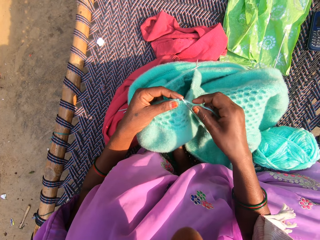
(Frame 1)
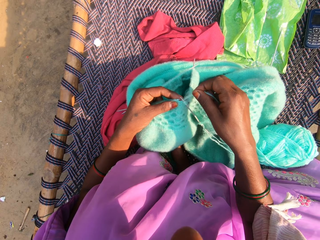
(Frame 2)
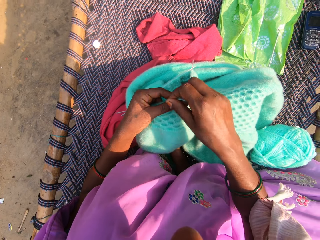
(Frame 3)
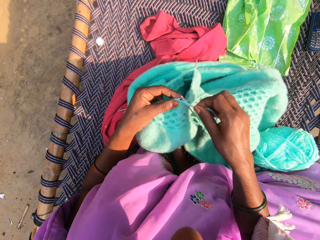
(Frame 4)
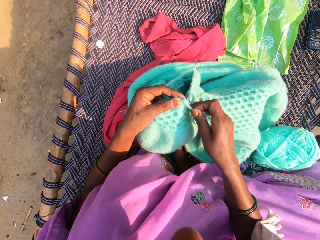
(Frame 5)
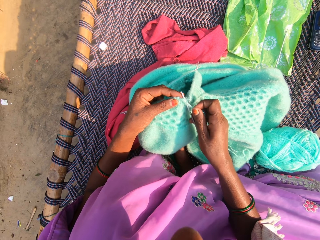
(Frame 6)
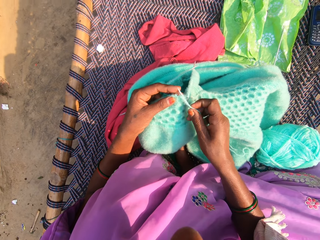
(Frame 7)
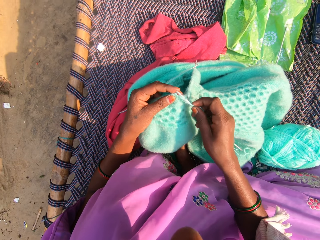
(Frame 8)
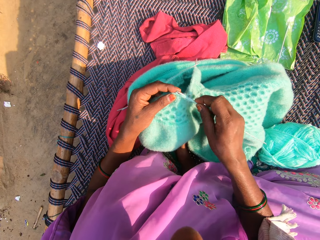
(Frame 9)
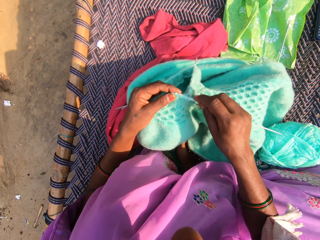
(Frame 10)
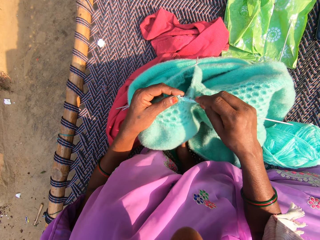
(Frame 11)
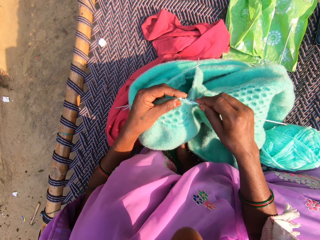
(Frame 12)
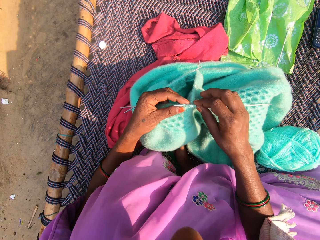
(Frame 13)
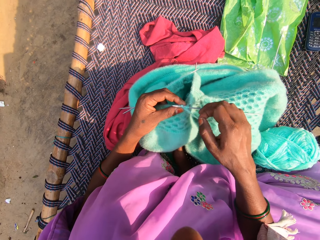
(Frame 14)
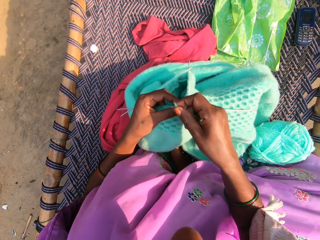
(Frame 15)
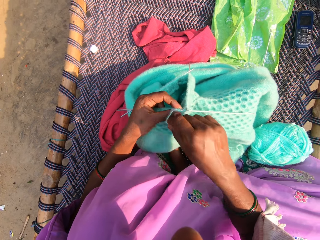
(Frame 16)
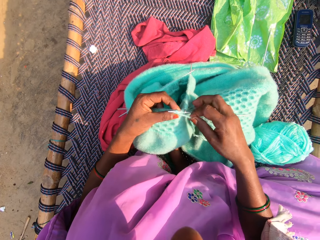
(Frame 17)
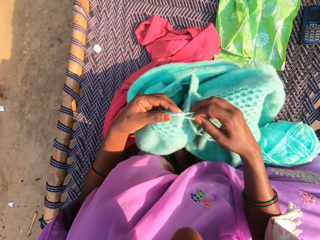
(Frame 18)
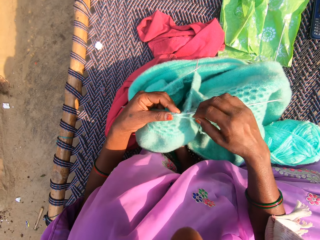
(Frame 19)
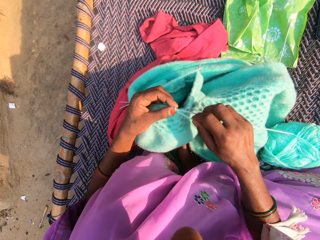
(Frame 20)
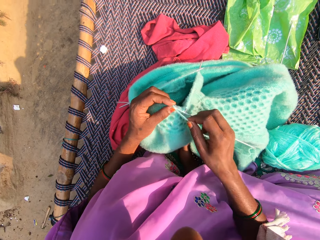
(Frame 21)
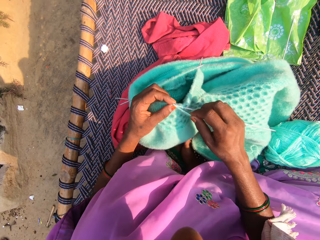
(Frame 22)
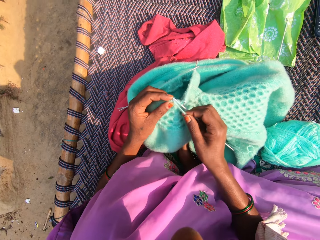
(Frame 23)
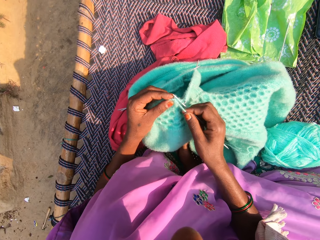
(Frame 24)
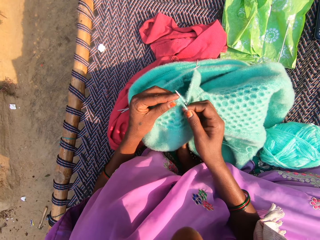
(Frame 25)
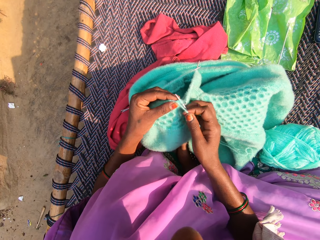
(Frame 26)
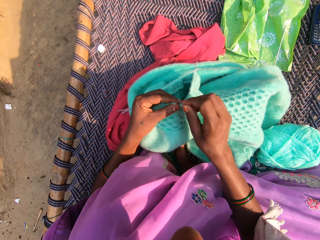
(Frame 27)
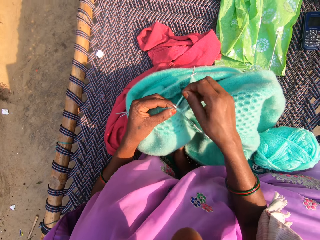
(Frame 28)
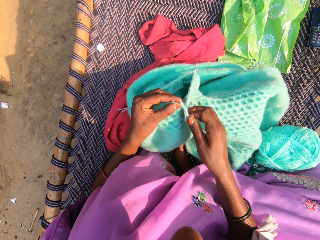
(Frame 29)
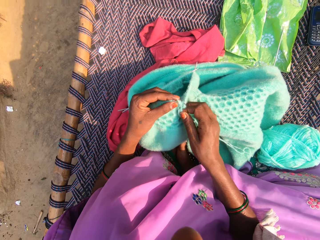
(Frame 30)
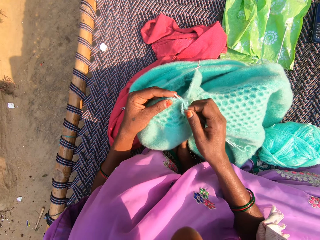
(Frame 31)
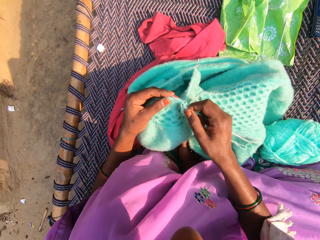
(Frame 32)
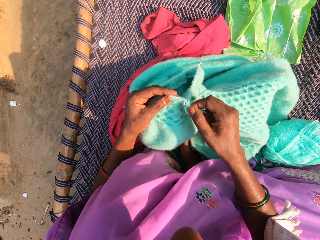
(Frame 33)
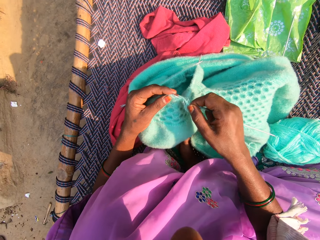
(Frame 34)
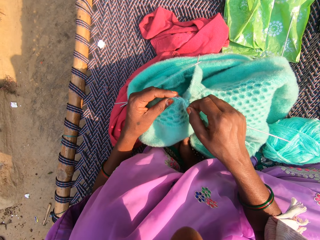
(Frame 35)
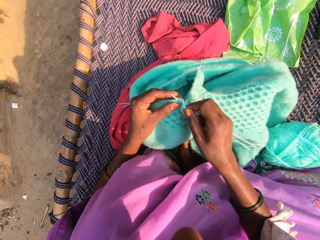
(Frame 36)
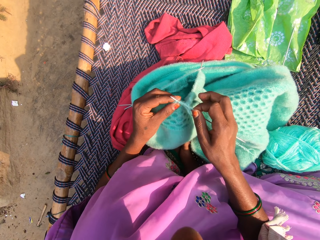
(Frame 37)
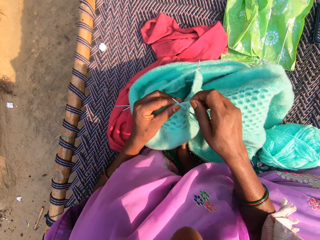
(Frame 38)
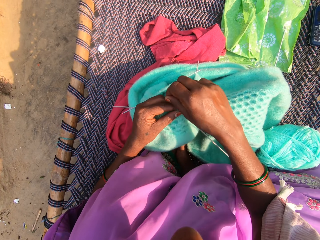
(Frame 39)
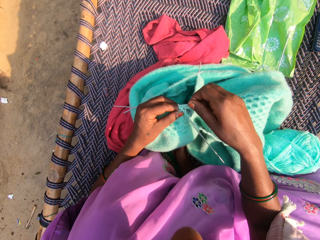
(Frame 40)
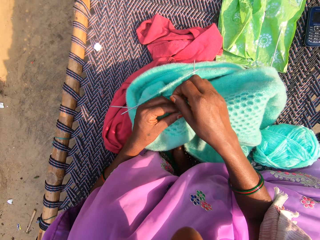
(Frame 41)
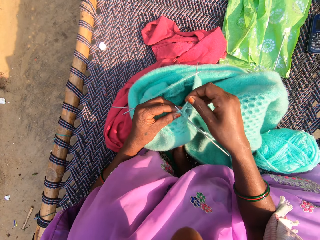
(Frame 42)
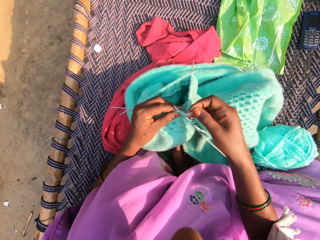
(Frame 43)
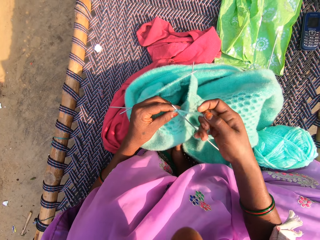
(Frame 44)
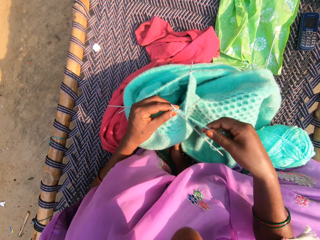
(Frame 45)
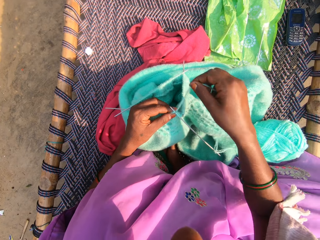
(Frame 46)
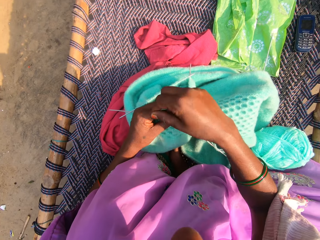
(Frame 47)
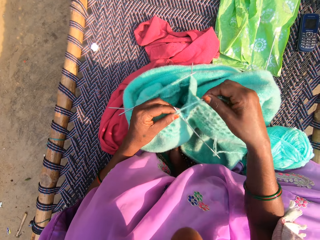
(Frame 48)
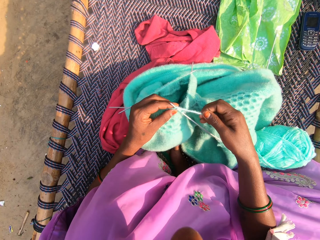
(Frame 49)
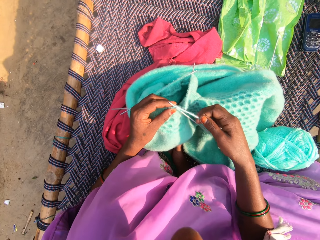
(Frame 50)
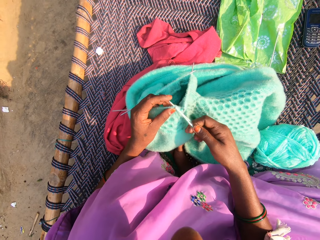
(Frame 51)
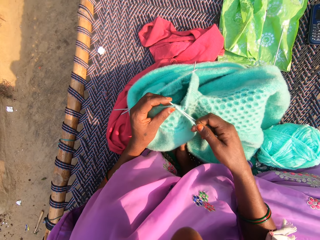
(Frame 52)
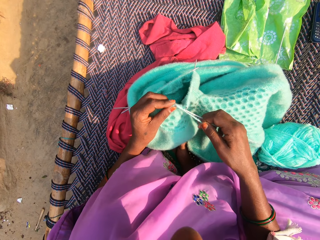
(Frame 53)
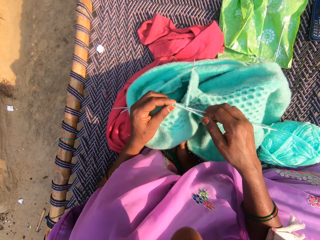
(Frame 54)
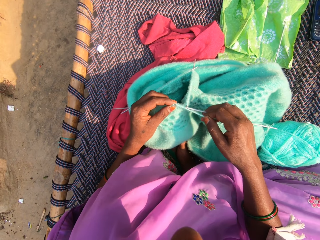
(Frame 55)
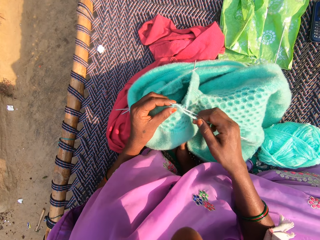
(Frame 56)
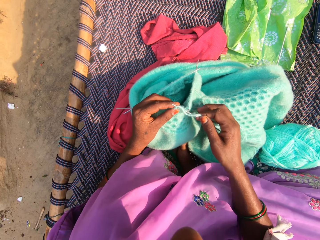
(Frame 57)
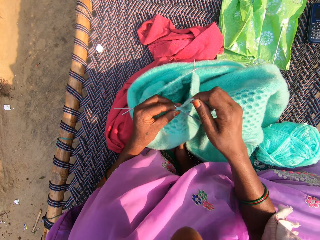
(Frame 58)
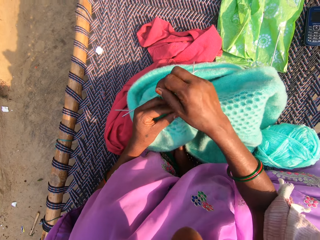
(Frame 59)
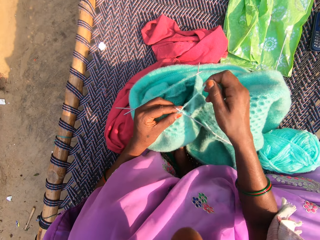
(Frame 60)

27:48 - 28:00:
The camera wearer rolls the string on the knitting needle. They knit the cloth. They roll the string on the knitting needle.

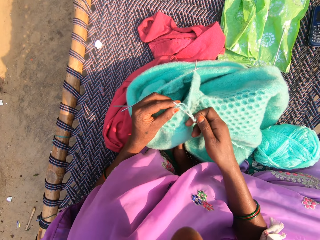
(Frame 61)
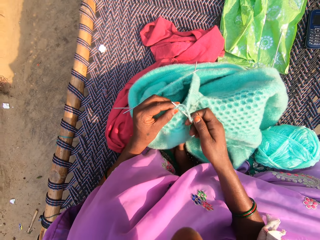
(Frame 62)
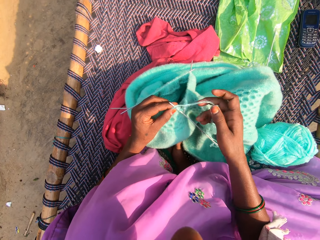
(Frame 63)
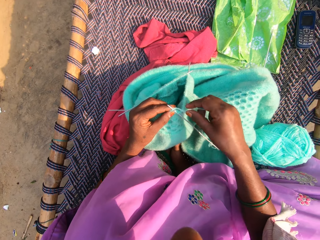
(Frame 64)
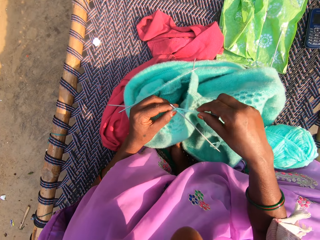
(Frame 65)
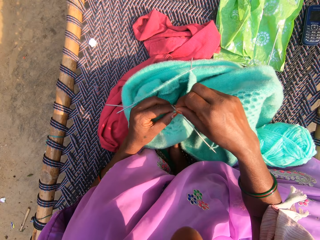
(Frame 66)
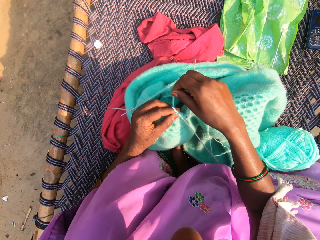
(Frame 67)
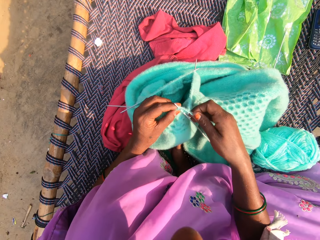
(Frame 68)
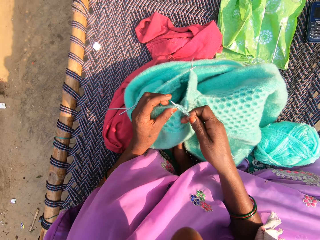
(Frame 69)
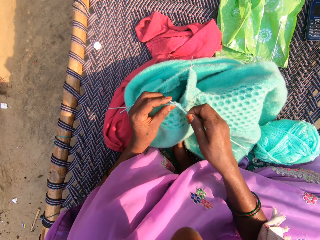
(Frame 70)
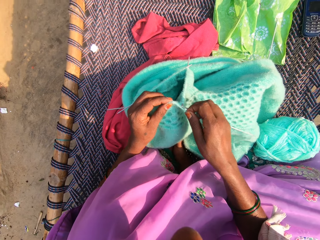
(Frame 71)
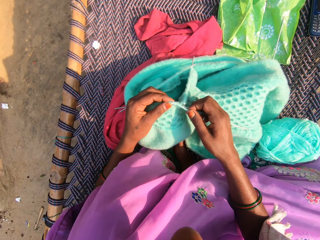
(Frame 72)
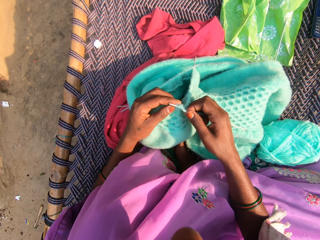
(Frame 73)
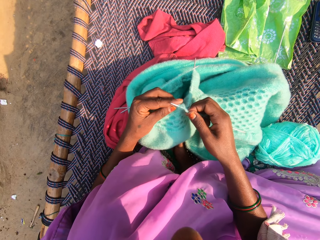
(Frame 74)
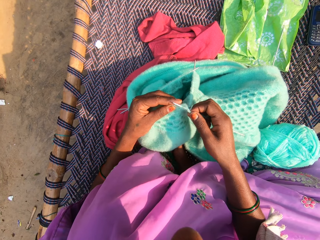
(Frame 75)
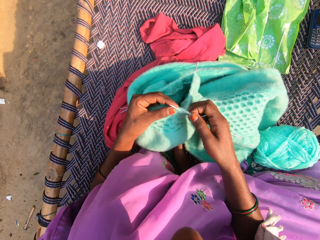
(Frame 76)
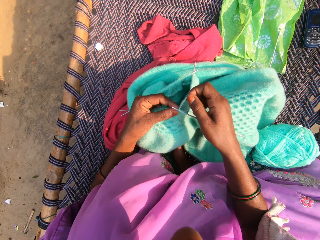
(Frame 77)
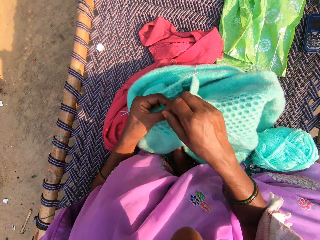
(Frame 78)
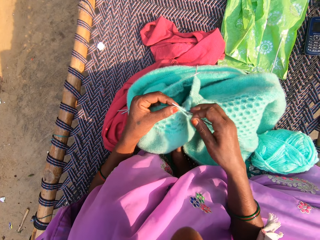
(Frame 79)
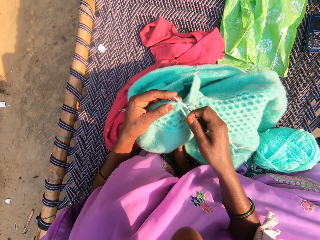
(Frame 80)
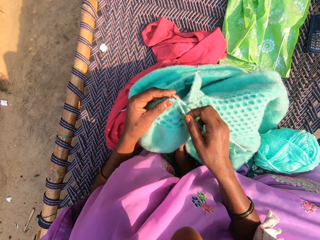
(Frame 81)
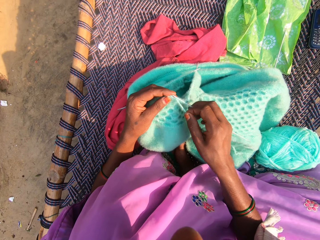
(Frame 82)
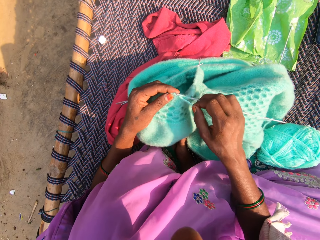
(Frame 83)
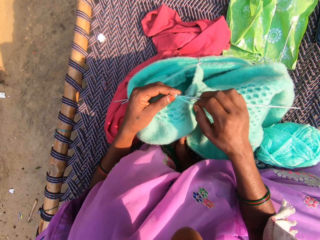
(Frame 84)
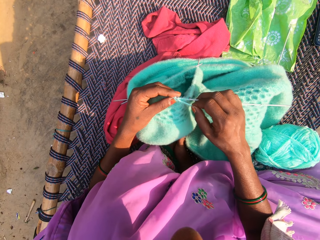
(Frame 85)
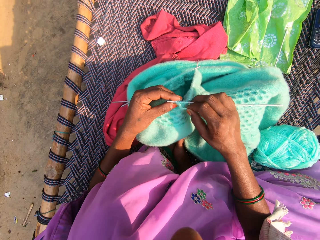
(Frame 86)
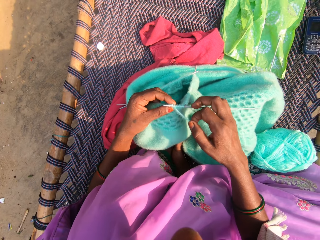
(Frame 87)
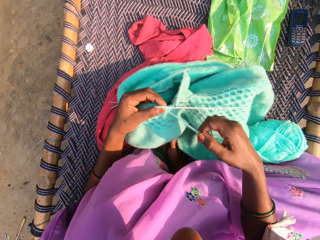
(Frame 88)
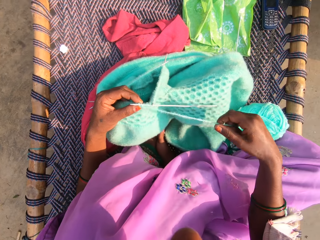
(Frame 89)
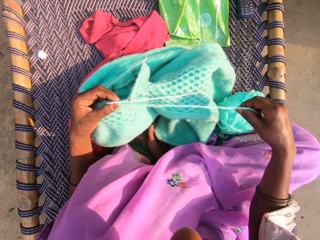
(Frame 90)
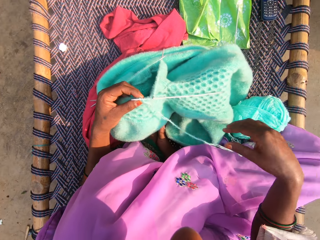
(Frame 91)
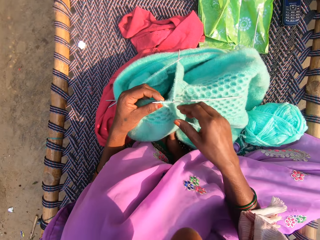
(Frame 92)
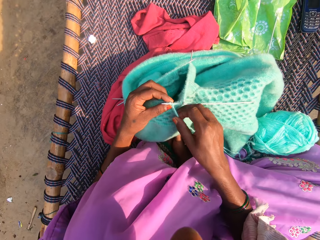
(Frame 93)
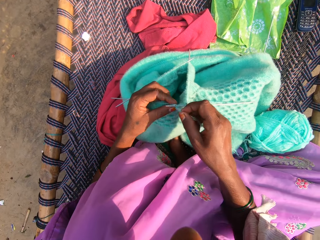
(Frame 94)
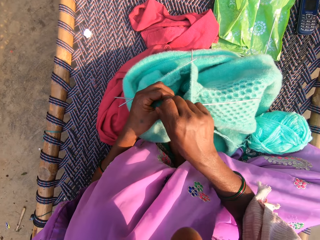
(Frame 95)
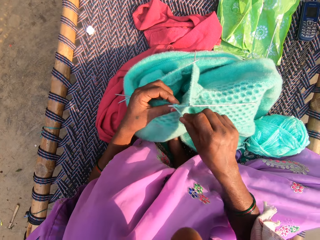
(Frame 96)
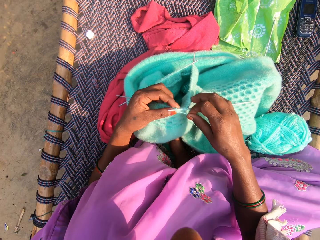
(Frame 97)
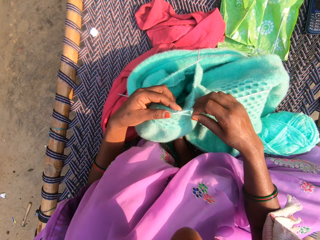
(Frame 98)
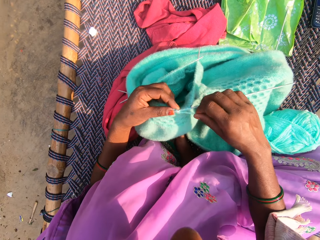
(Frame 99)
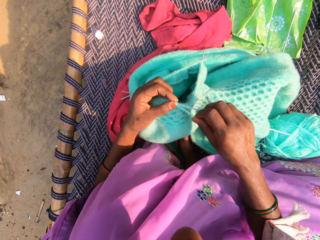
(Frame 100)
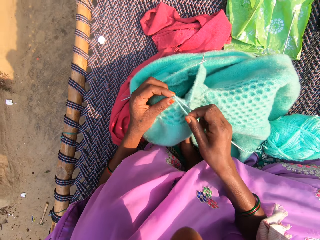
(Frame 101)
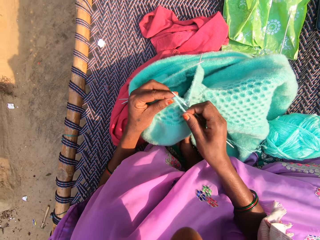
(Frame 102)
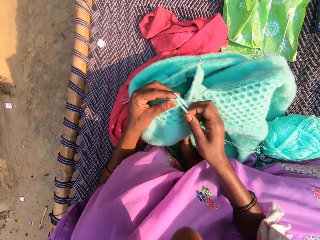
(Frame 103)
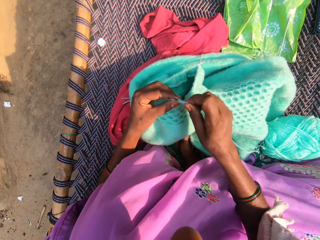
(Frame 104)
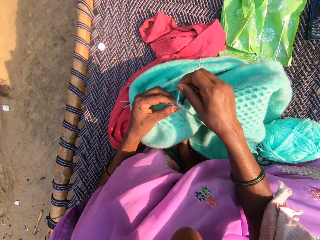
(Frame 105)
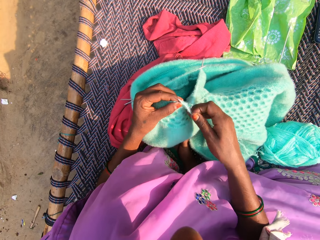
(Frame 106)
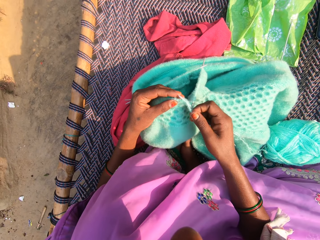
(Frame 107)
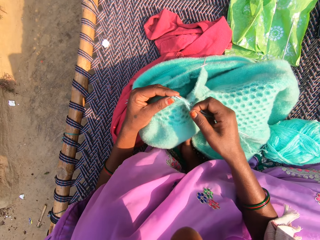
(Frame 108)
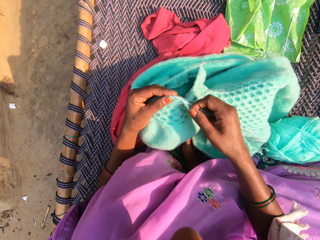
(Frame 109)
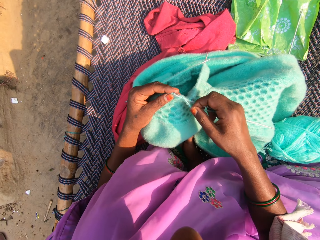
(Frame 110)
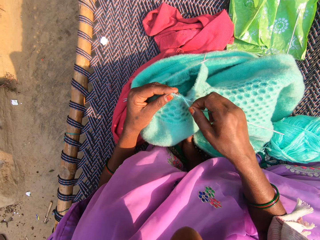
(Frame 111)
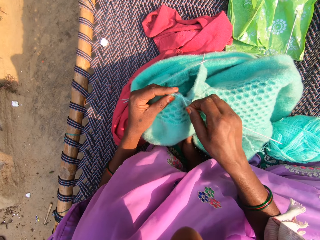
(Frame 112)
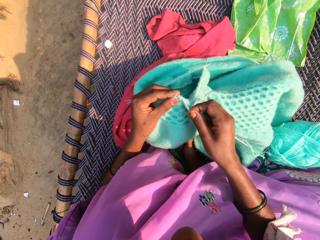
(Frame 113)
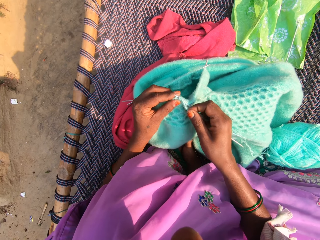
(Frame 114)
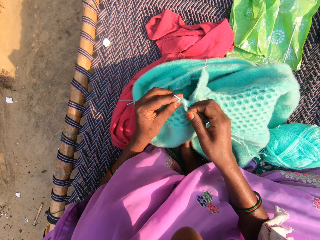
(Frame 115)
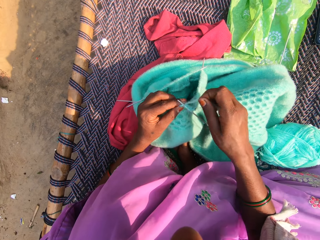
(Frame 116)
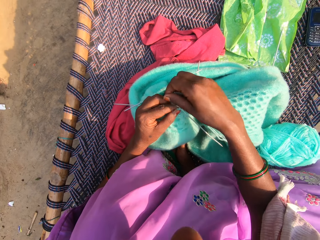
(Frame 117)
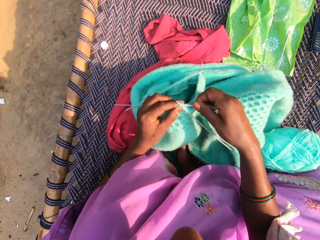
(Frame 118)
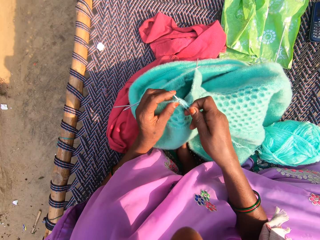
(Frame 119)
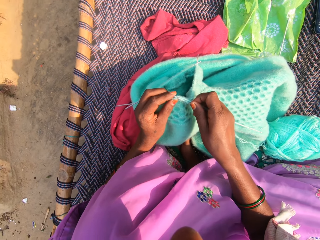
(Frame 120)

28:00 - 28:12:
The camera wearer knits the cloth. They stretch the string and roll the string on the knitting needle. They knit the cloth and roll the string on the knitting needle.
